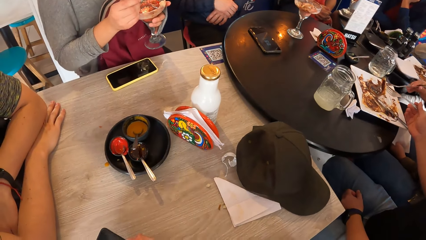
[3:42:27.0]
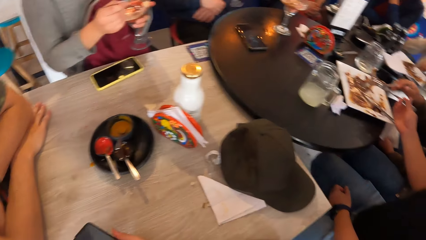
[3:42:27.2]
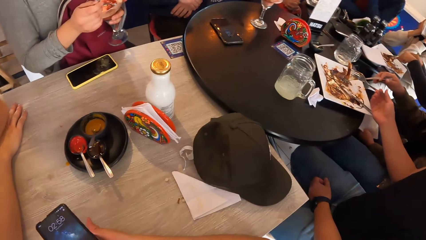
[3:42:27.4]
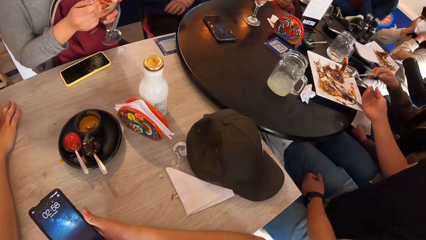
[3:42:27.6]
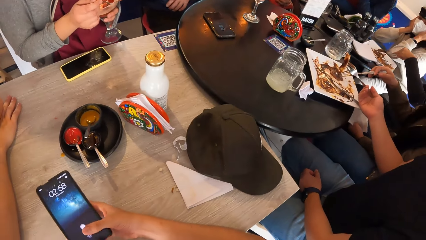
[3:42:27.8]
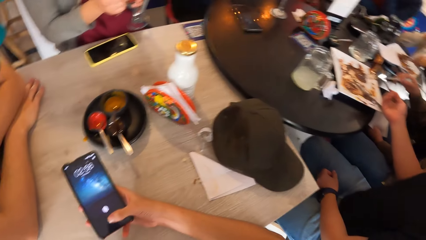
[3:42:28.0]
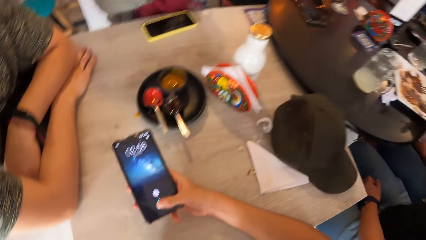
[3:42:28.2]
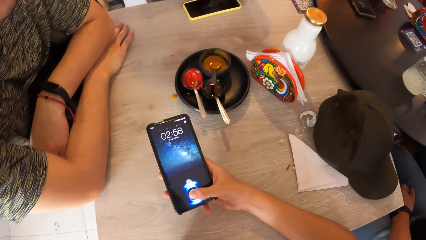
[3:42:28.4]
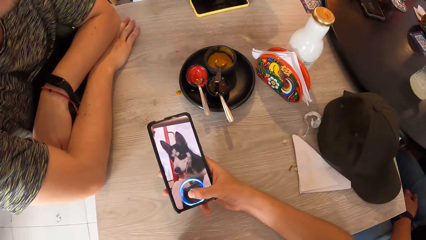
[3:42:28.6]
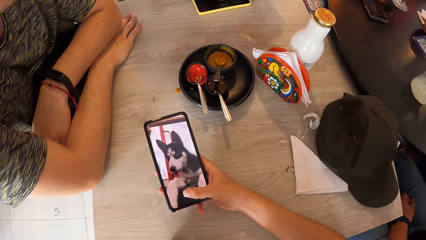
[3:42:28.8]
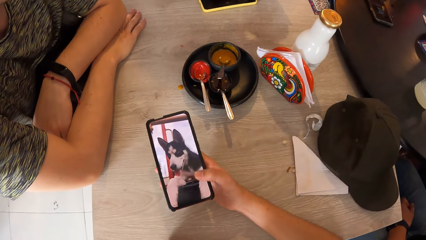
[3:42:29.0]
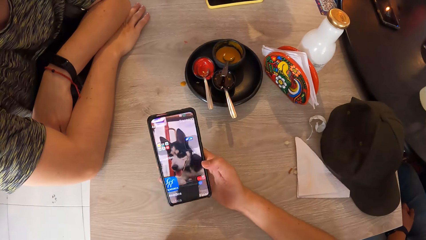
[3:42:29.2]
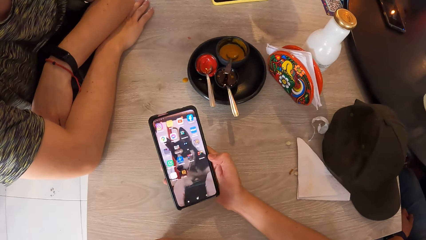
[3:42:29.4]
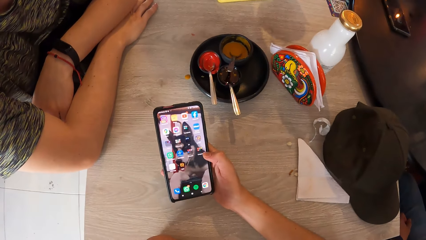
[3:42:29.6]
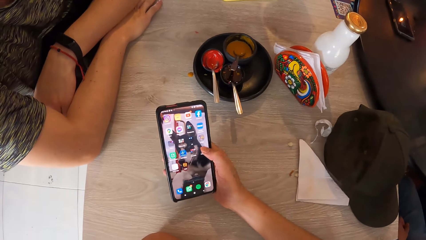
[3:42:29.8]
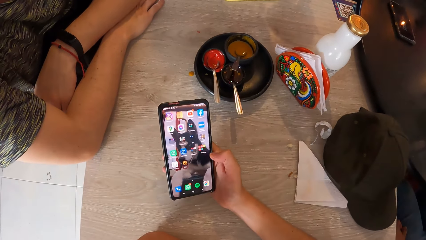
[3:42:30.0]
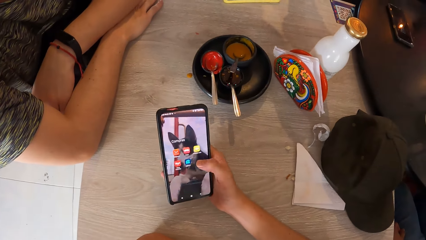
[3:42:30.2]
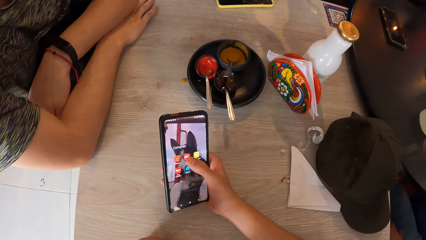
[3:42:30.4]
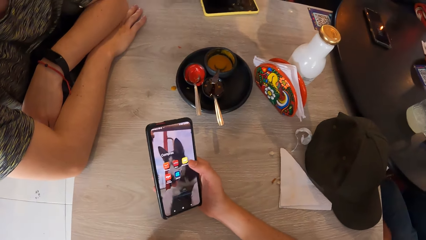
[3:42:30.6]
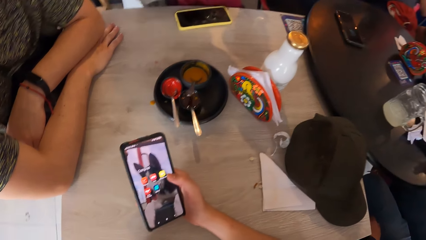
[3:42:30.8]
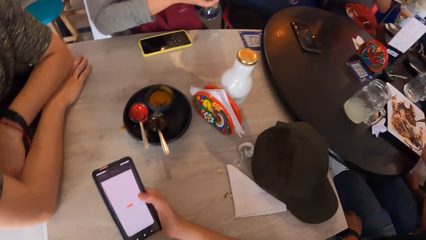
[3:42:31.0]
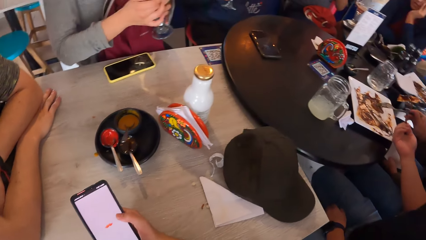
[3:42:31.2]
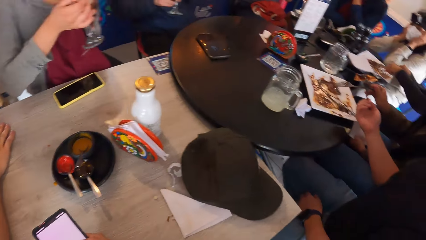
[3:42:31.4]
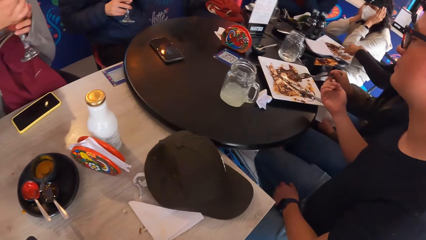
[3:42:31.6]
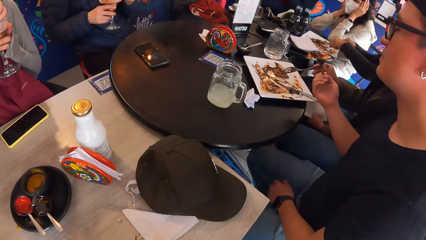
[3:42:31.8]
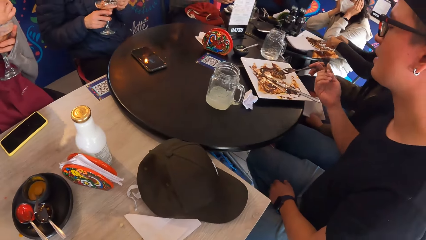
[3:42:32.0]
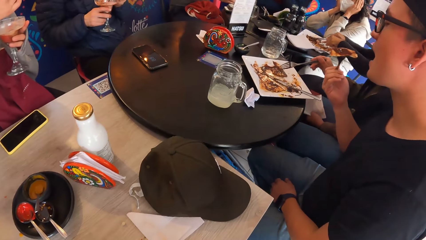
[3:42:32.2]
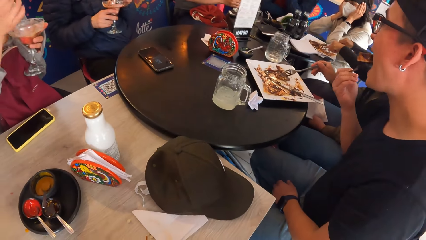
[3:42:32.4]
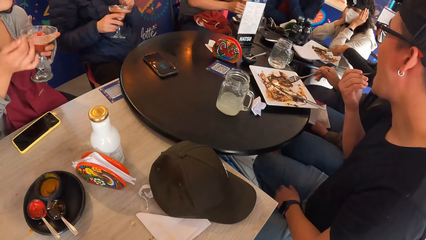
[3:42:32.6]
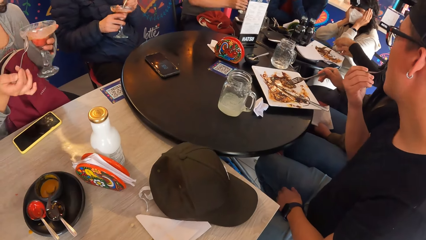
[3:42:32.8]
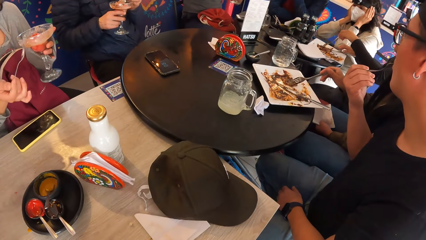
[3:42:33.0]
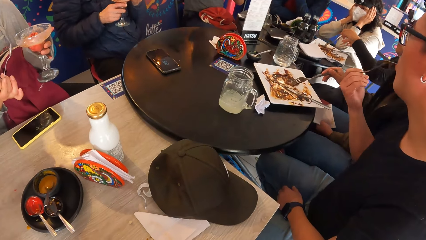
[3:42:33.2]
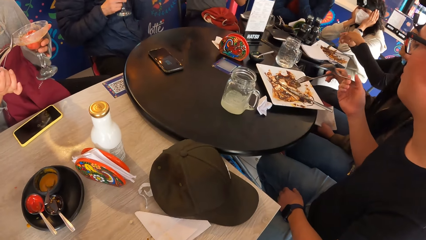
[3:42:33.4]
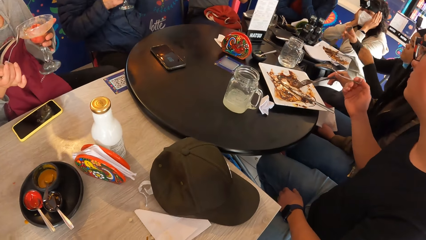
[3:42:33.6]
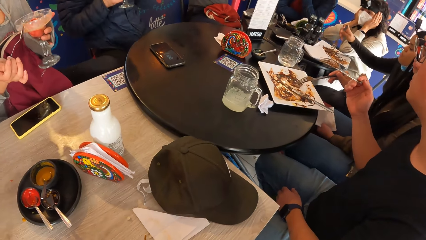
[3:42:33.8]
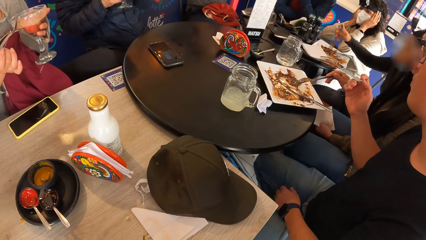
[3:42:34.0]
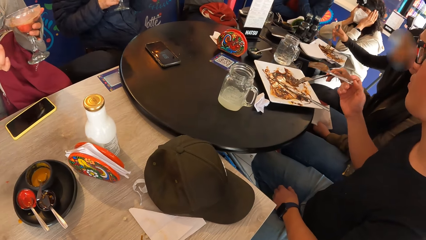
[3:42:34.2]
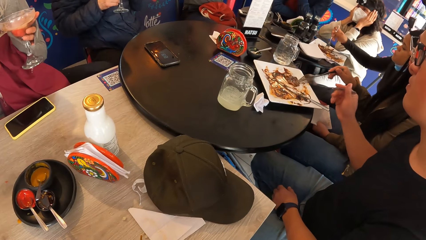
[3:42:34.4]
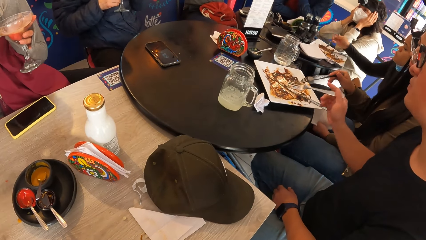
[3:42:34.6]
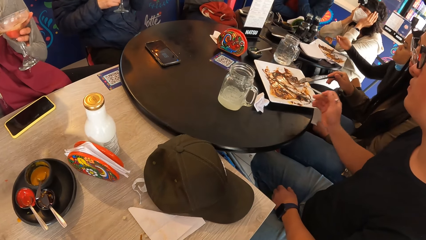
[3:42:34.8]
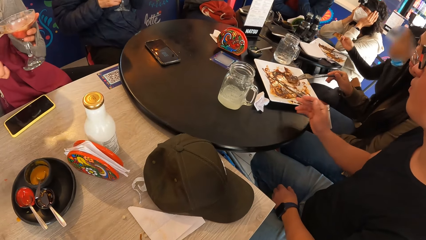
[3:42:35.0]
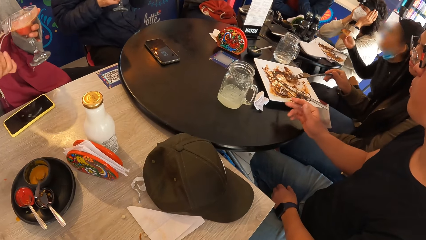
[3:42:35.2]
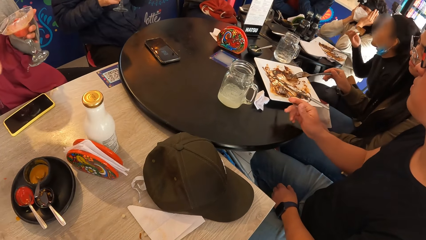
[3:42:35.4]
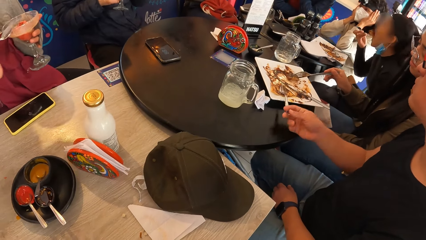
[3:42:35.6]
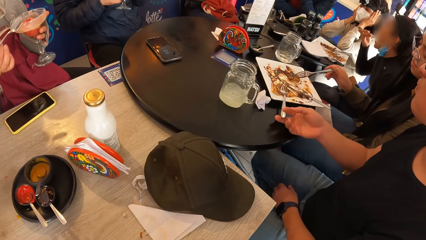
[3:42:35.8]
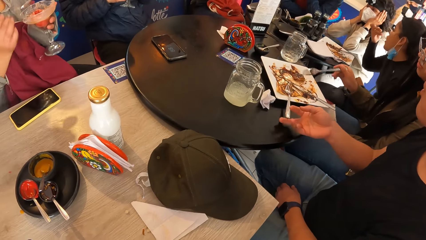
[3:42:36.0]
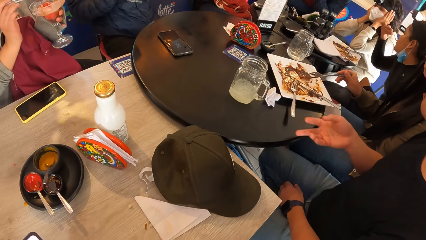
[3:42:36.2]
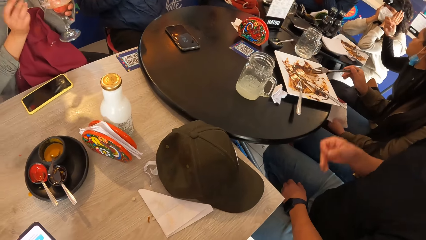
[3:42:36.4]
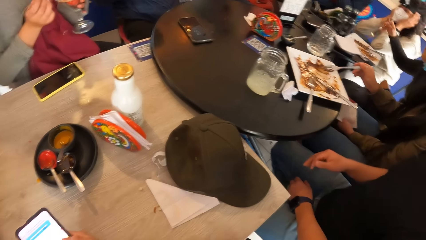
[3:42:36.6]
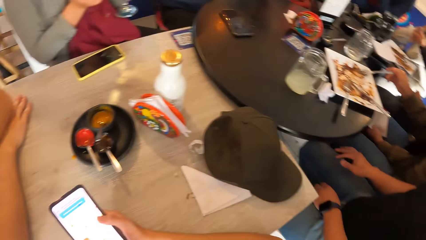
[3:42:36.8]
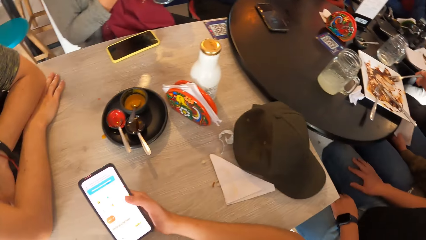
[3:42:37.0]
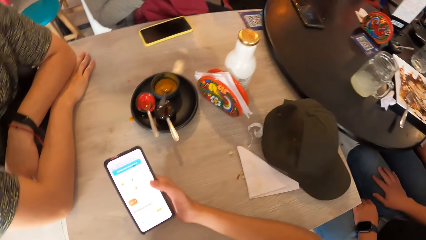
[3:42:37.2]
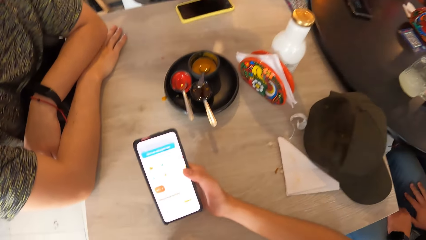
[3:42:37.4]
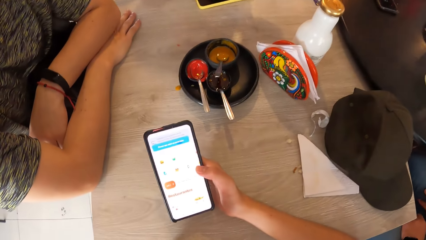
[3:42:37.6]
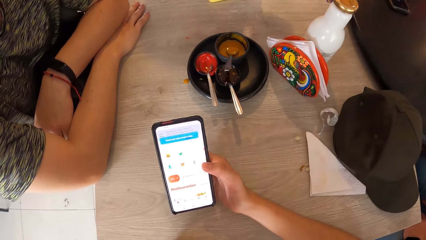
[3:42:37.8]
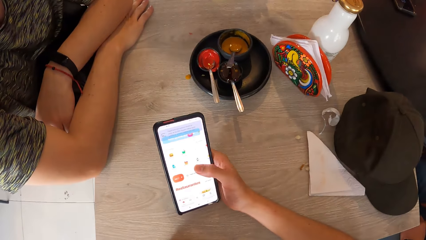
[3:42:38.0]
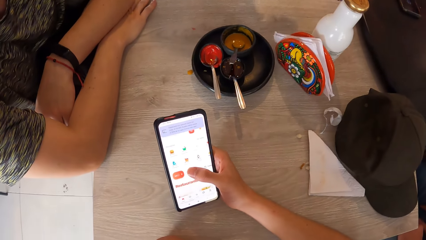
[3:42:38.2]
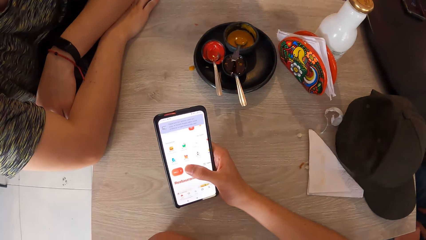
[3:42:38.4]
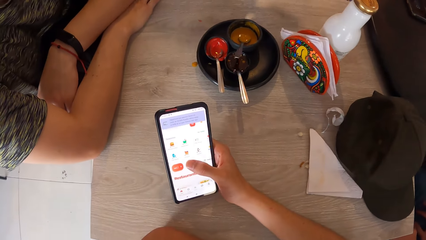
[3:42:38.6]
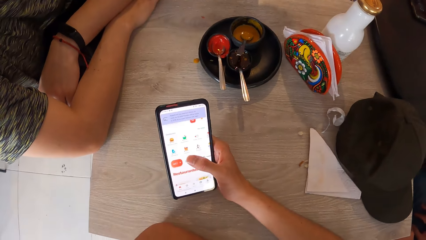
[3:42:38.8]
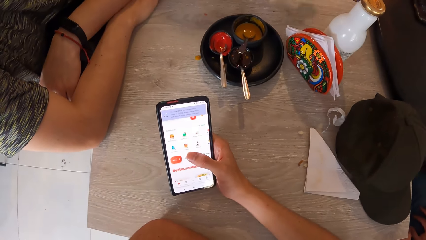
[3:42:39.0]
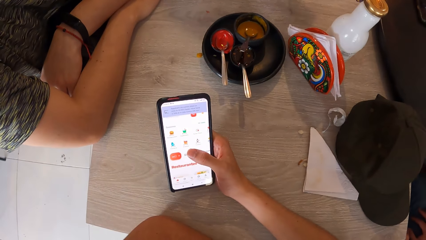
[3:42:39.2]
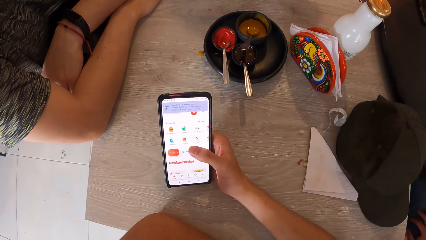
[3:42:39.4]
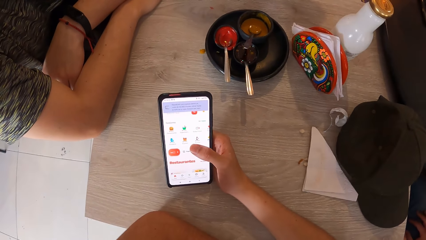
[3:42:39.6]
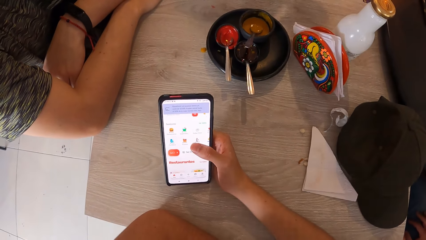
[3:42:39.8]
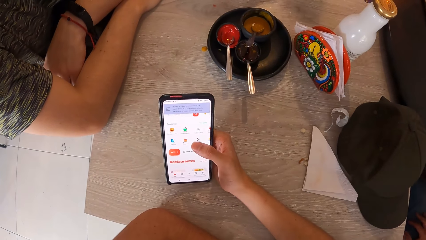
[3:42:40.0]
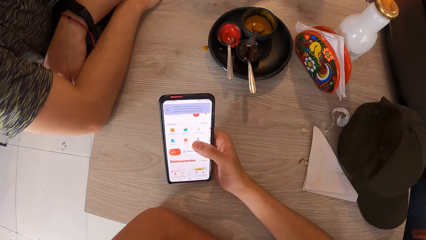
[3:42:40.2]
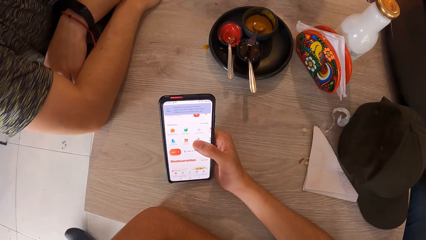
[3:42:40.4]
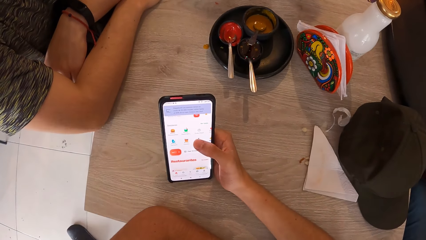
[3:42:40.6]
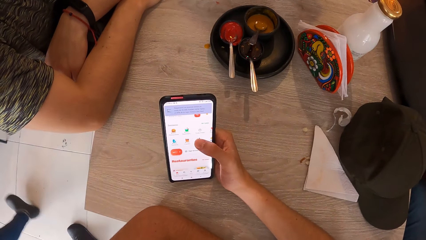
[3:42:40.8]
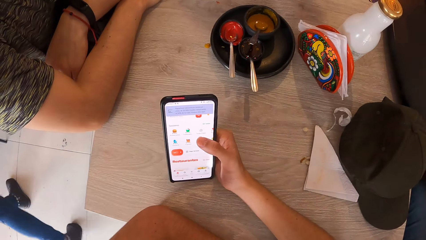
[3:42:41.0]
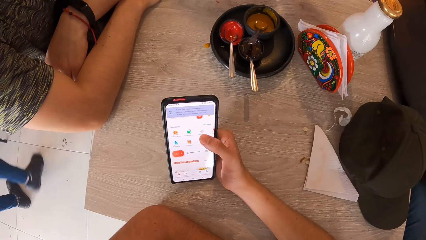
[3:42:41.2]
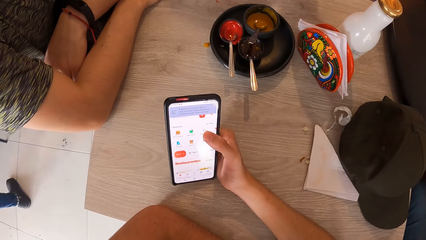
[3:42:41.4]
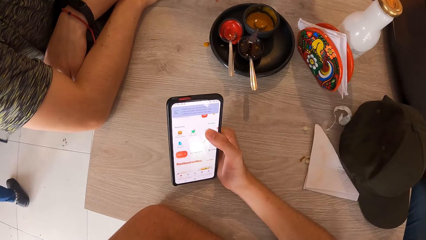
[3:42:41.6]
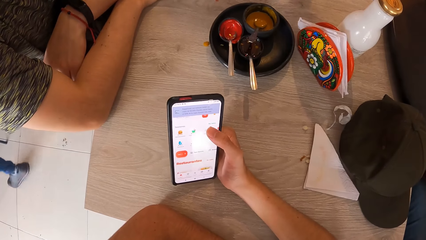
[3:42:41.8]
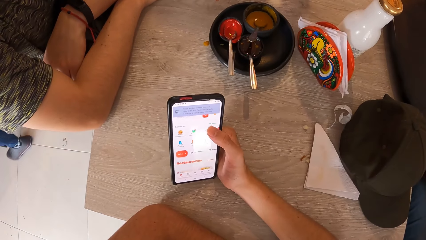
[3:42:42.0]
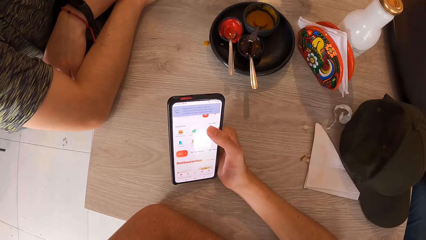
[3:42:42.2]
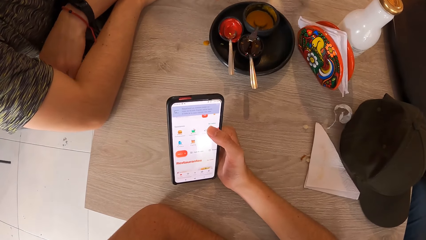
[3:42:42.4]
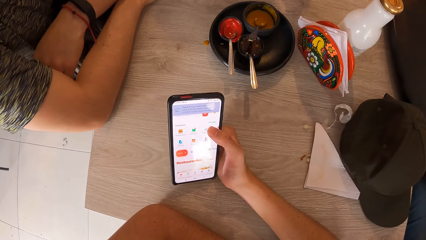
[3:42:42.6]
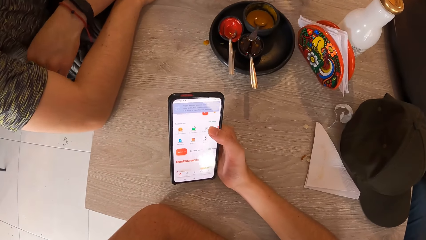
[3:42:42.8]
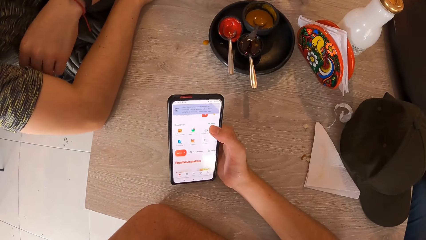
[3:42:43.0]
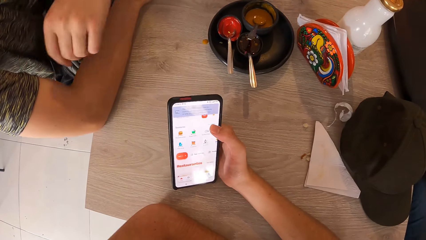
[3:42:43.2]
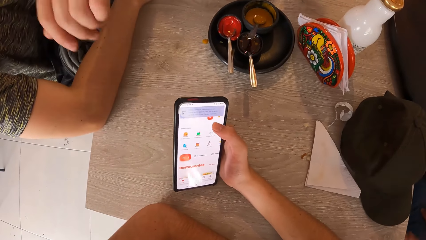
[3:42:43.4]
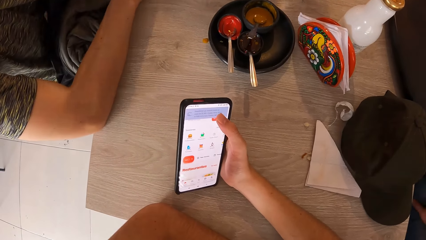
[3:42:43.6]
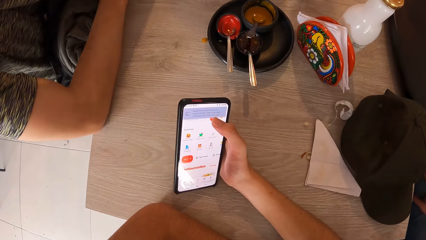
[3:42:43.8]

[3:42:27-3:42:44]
A man eats fruits. The camera wearer operates the phone with his right hand. The man eats the food on the fork with his right hand and drops the fork on the plate with his right hand. The camera wearer operates the phone with his right hand.
